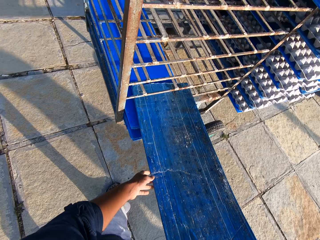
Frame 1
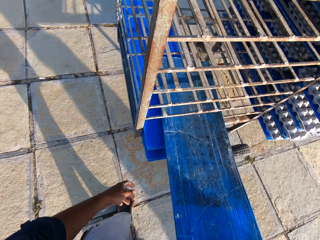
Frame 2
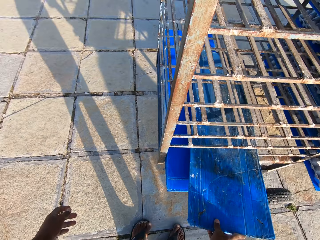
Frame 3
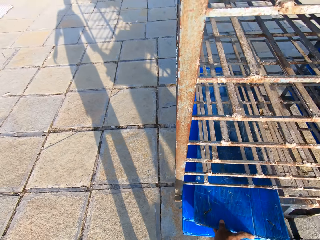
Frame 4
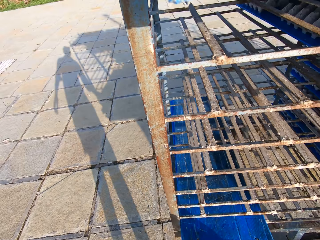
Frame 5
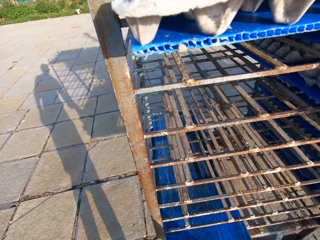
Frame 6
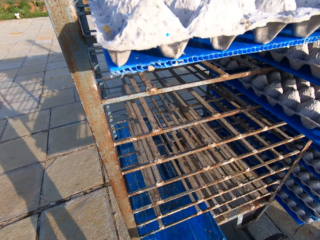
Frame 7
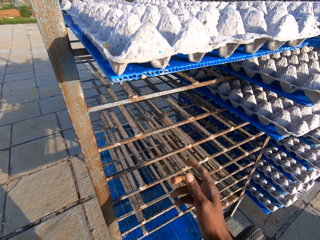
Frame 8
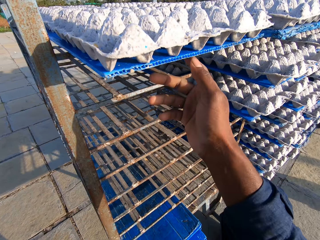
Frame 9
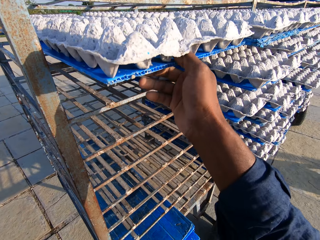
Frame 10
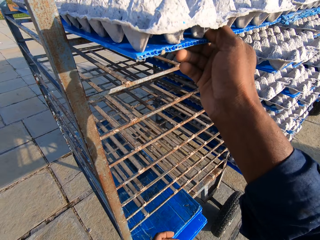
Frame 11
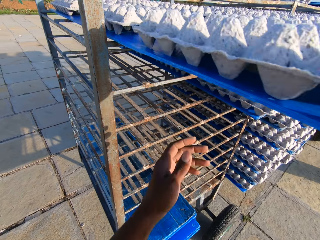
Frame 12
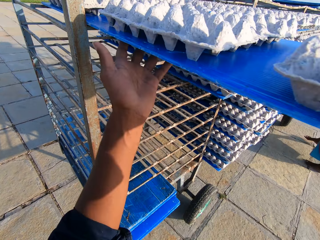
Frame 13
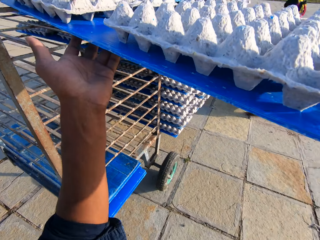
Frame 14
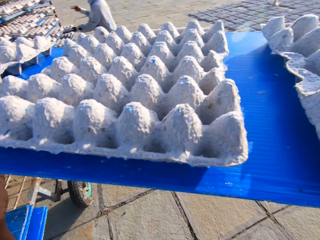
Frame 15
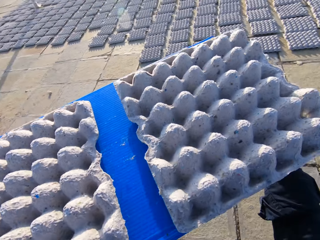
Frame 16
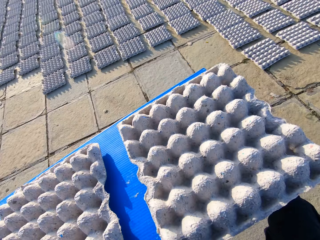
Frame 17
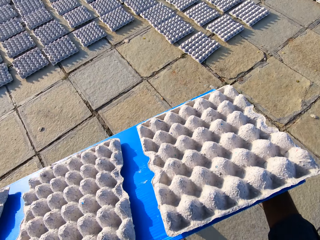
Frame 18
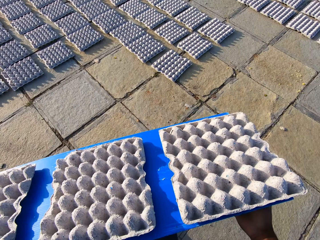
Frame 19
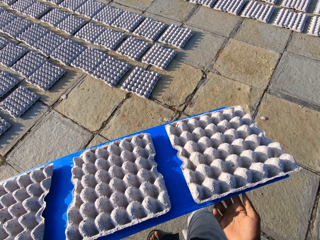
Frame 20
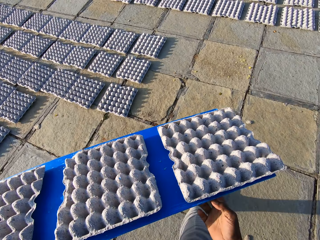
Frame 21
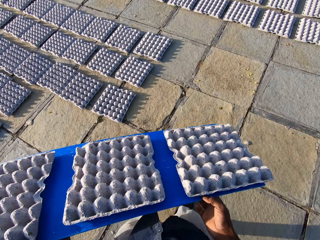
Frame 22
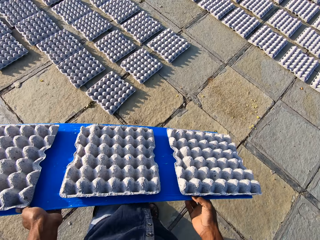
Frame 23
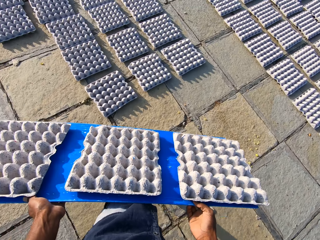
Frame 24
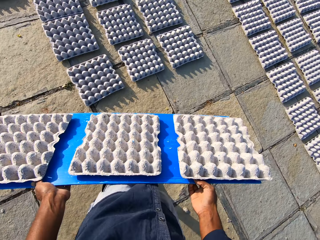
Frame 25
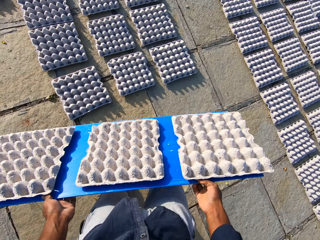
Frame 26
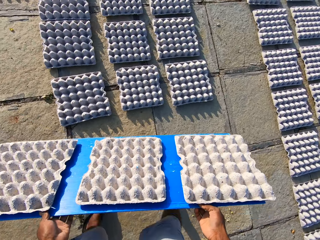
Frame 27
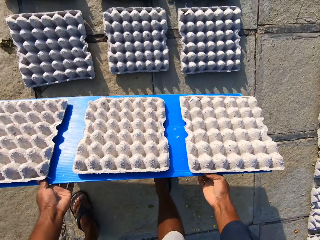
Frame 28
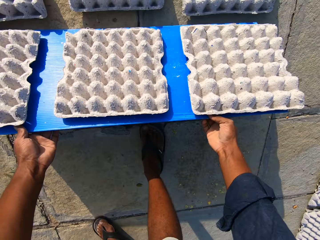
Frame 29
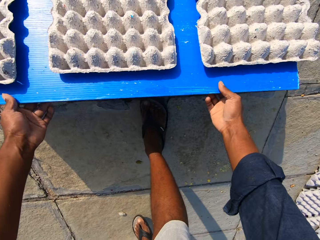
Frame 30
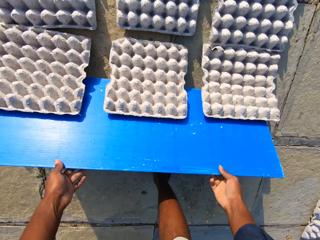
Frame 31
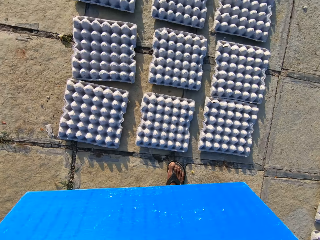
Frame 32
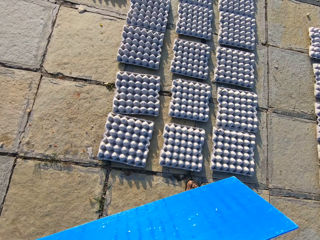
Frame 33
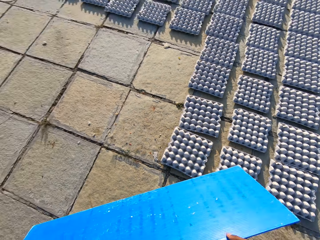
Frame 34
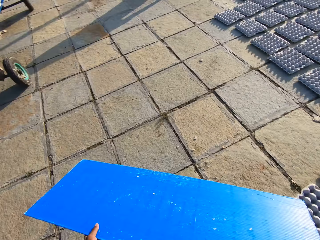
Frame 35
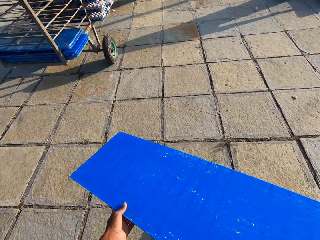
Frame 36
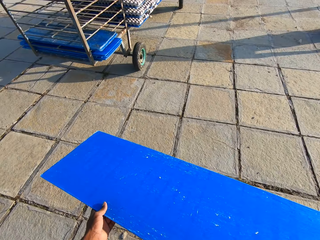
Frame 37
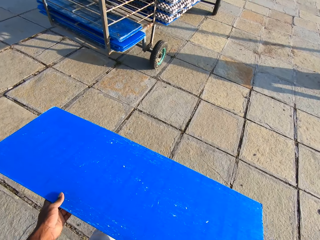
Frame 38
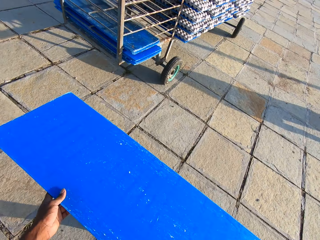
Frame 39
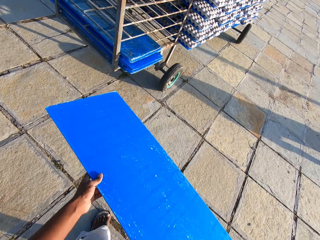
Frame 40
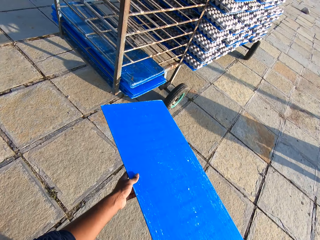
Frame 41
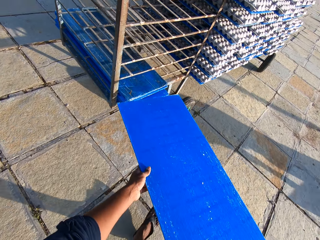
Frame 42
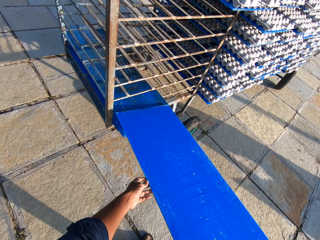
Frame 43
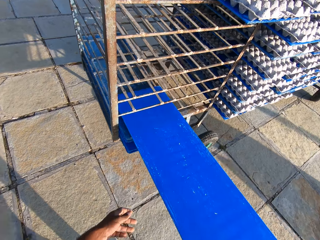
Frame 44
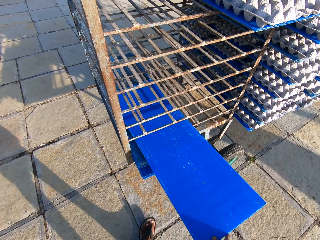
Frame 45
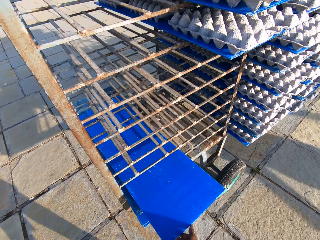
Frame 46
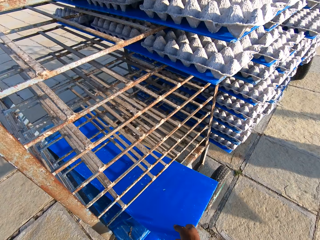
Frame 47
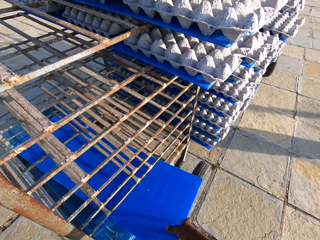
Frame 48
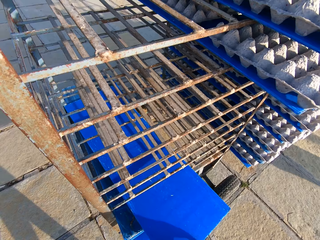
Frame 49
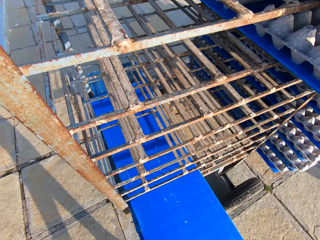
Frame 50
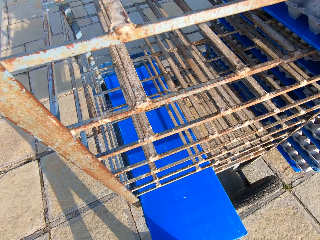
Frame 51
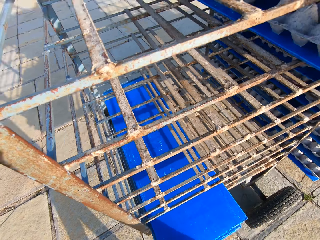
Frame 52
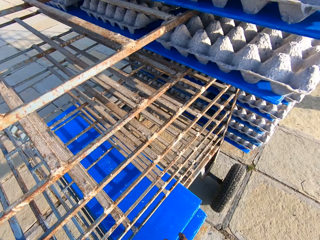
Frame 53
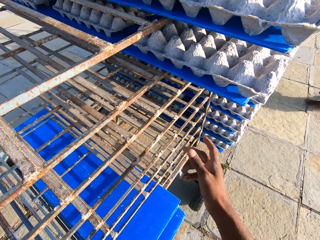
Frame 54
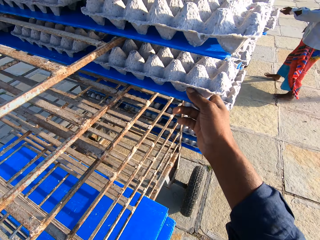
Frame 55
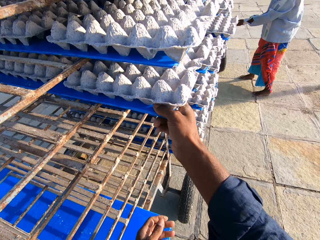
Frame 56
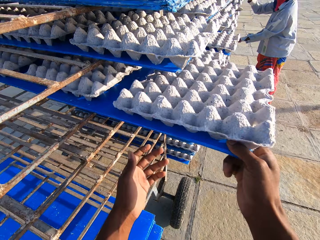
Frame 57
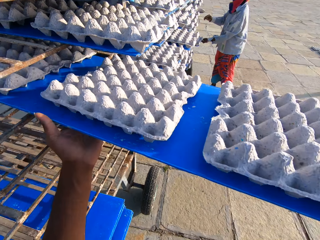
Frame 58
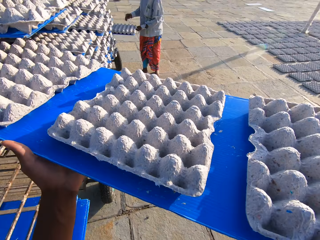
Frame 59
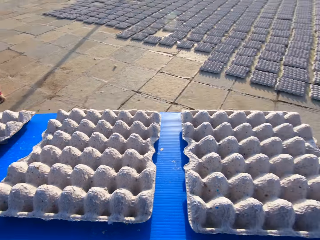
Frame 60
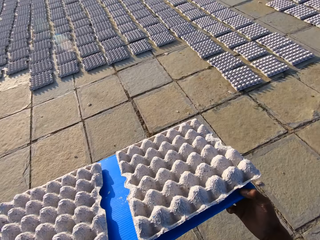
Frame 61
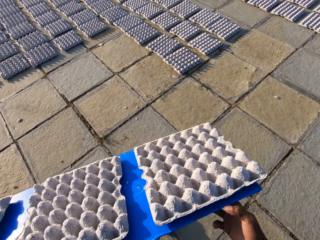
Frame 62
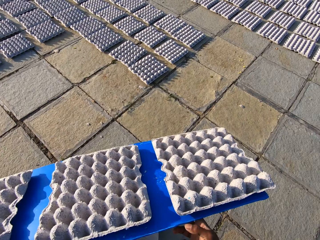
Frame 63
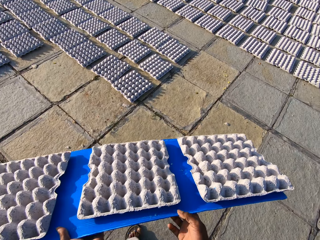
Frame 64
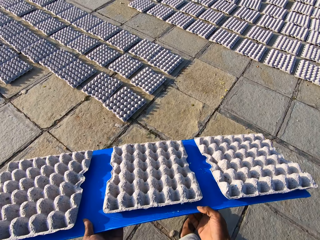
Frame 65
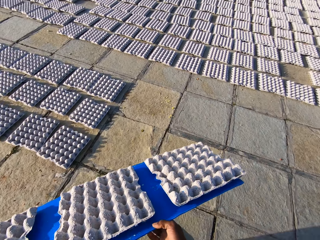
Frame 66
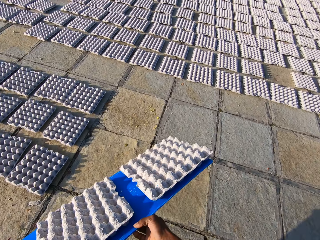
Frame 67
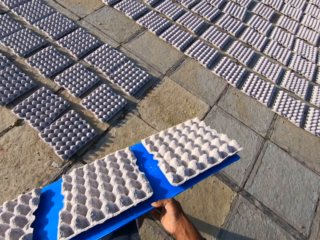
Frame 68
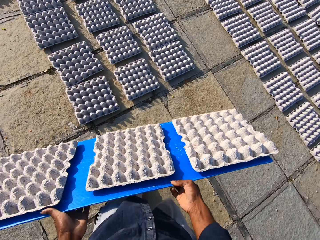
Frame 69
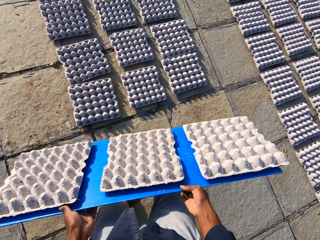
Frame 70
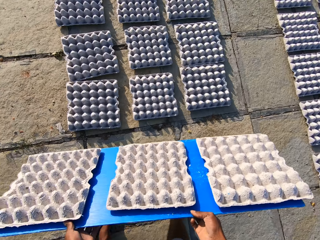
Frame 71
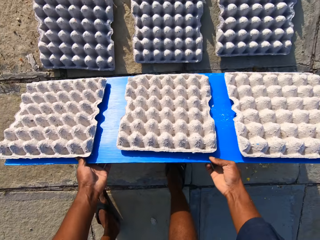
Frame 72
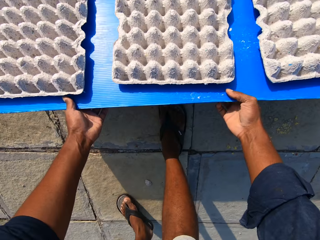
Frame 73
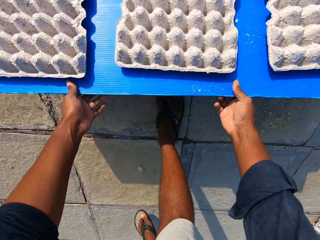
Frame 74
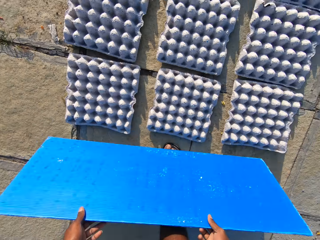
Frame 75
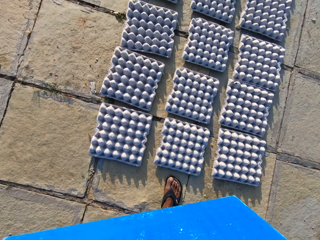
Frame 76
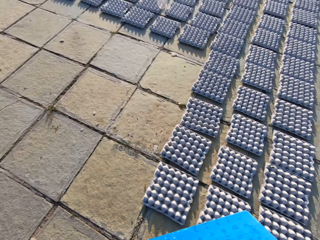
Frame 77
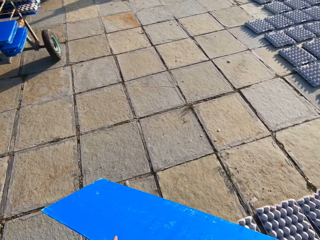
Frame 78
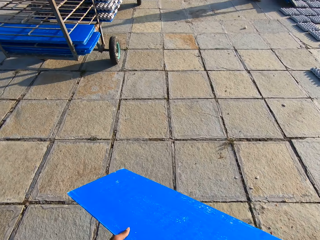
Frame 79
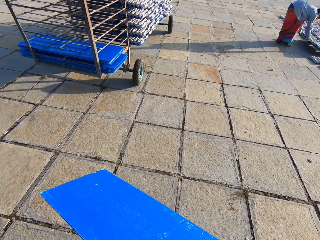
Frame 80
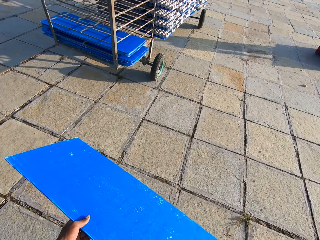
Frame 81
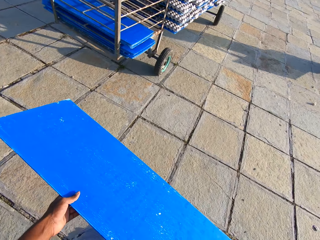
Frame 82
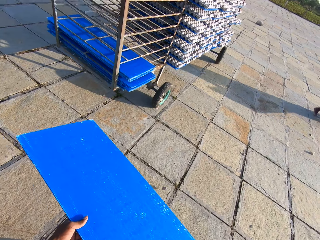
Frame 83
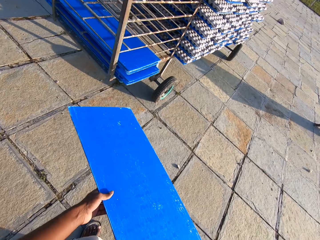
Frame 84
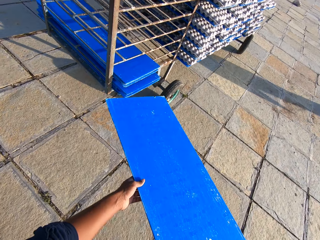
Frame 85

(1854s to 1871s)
The camera wearer puts the tray in the trolley, pulls out a tray with egg crates or egg trays from the trolley, walks with the tray, slides the egg crates off the tray to the floor, walks with the tray to the trolley and puts the tray in the trolley. A lady takes the egg tray holder. The camera wearer pulls out a tray with egg crates from the trolley, walks with the tray and slides the egg crates off the tray to the floor. The lady puts the egg trays down. The camera wearer walks with the tray to the trolley. The lady walks around.

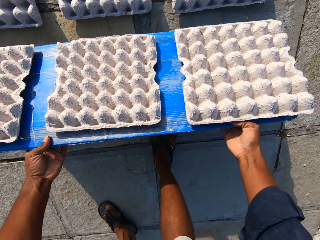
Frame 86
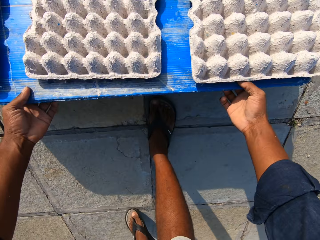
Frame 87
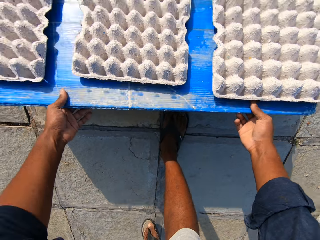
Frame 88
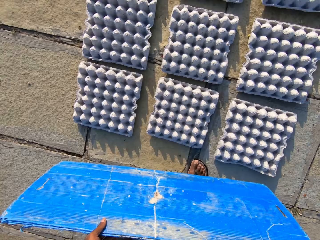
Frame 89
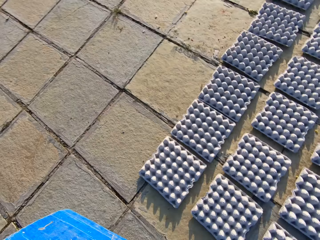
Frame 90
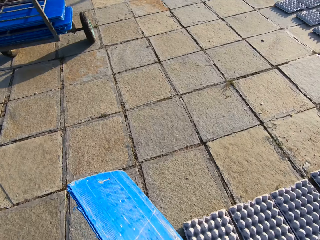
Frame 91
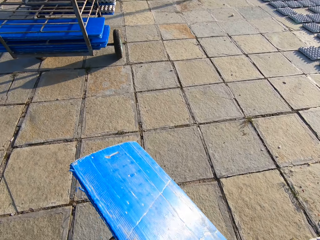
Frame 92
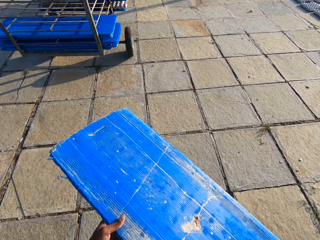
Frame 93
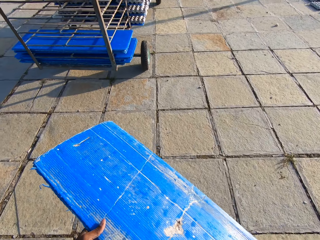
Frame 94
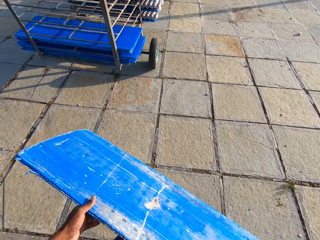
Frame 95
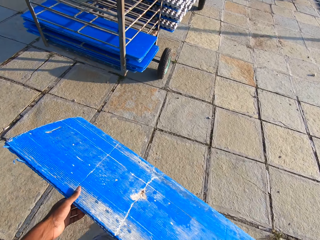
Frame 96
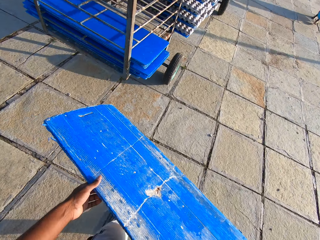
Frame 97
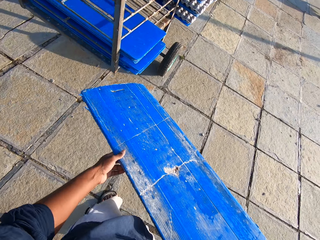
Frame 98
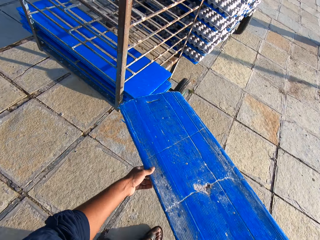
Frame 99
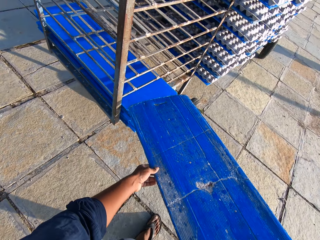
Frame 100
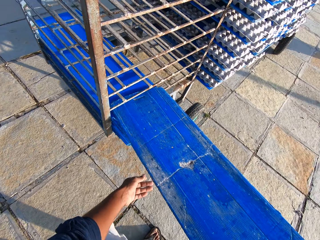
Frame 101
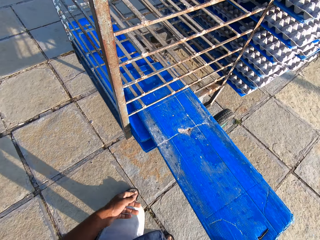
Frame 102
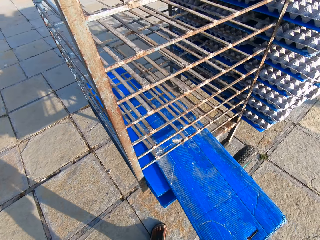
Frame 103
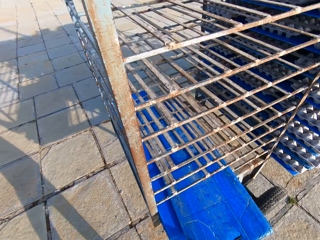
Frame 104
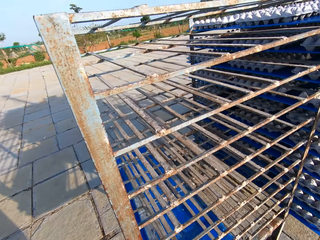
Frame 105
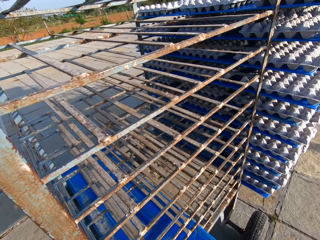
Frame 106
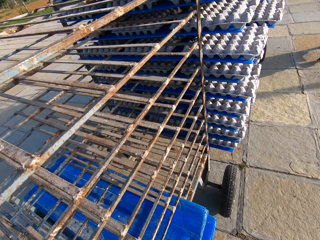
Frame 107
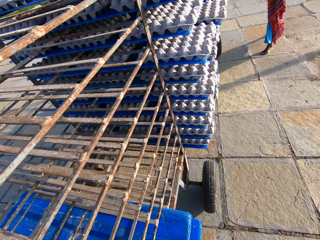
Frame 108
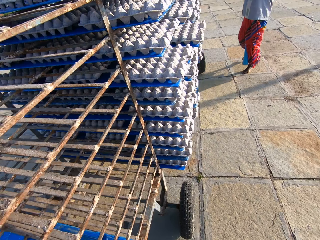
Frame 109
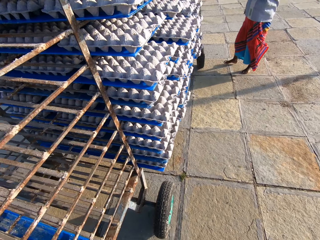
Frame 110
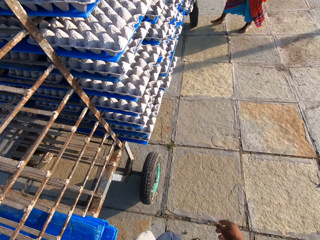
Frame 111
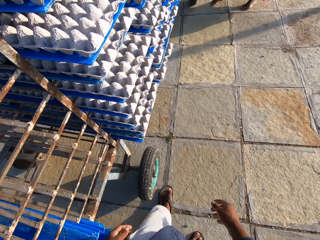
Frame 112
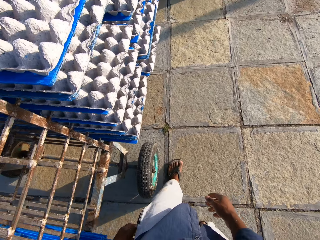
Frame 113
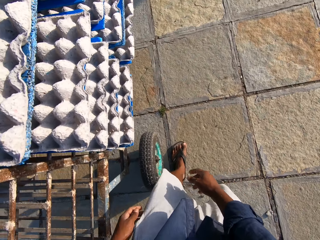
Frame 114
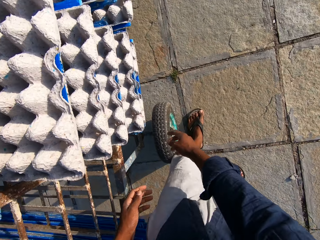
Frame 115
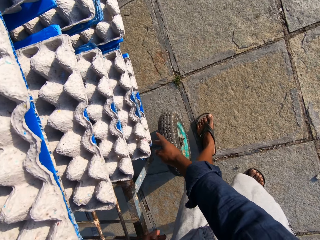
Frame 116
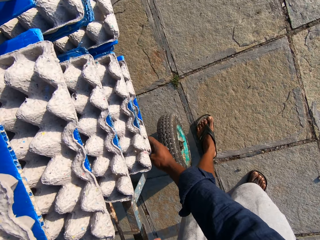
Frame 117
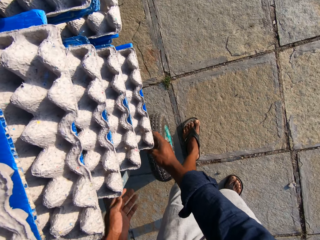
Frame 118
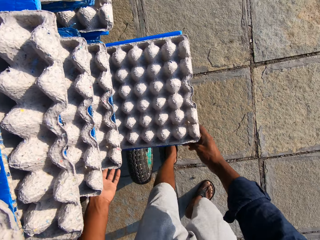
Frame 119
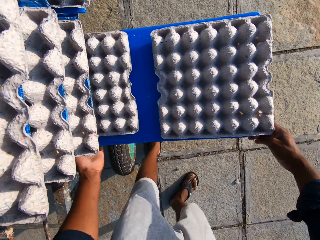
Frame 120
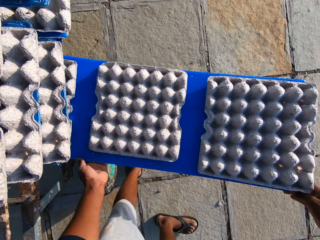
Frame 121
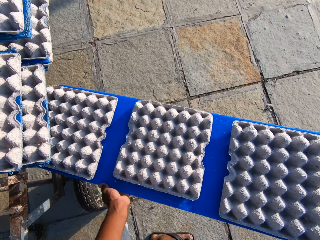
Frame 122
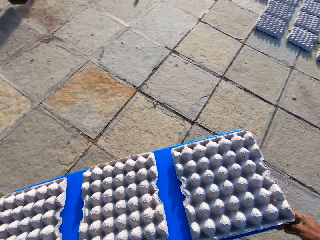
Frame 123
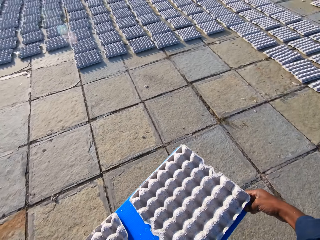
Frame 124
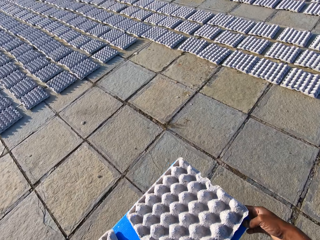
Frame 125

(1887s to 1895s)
The camera wearer slides the egg crates off the tray to the floor and walks with the tray to the trolley. A lady walks around. The camera wearer puts the tray in the trolley. The lady takes the egg tray holder. The camera wearer pulls out a tray with egg crates from the trolley and walks around.
